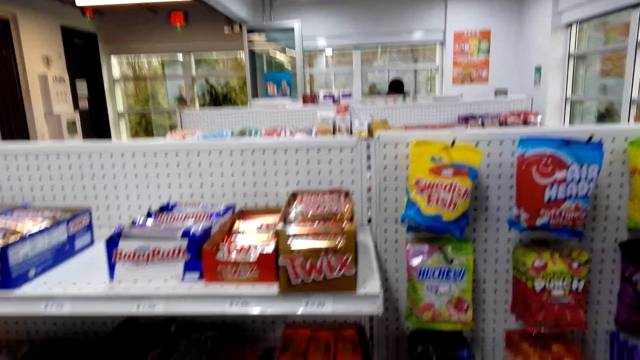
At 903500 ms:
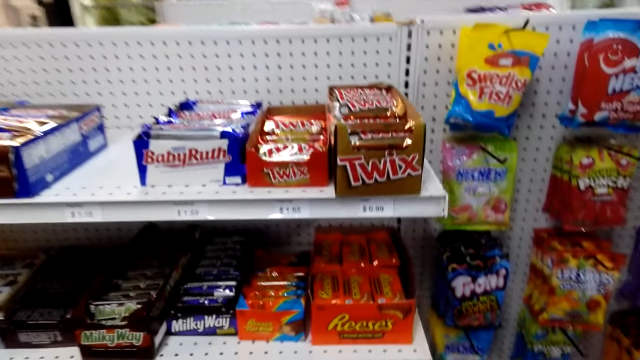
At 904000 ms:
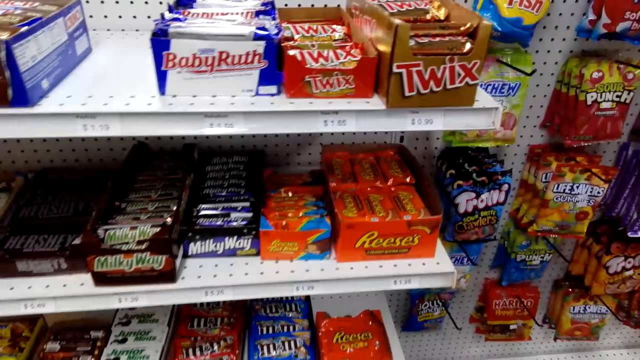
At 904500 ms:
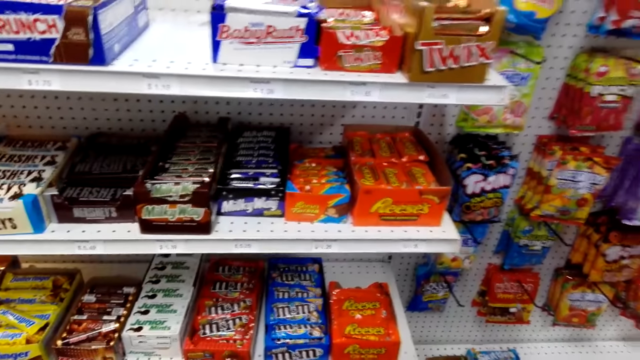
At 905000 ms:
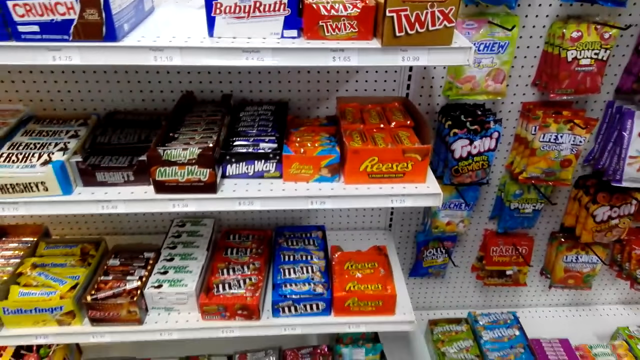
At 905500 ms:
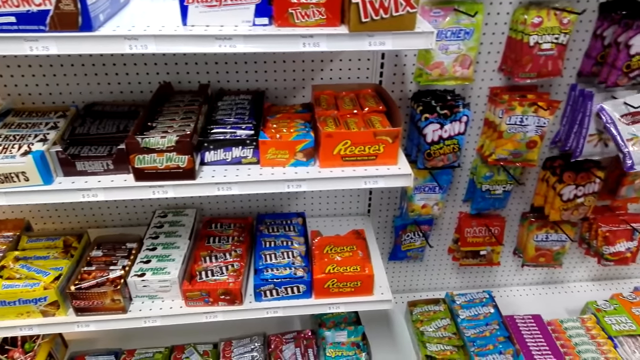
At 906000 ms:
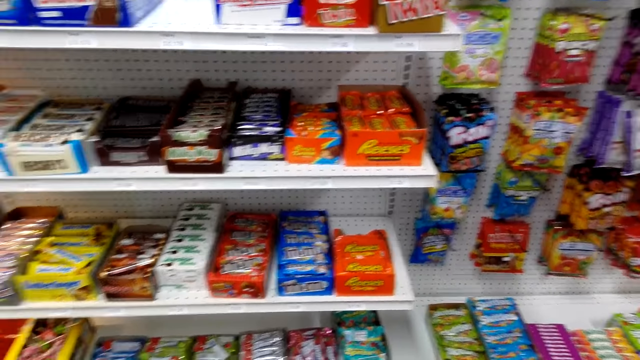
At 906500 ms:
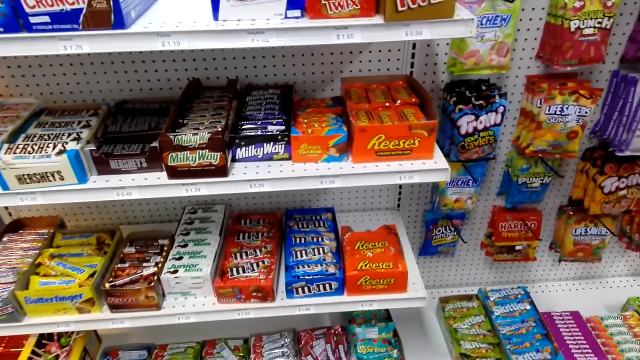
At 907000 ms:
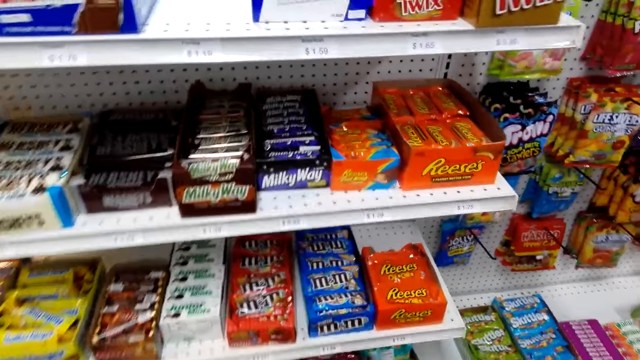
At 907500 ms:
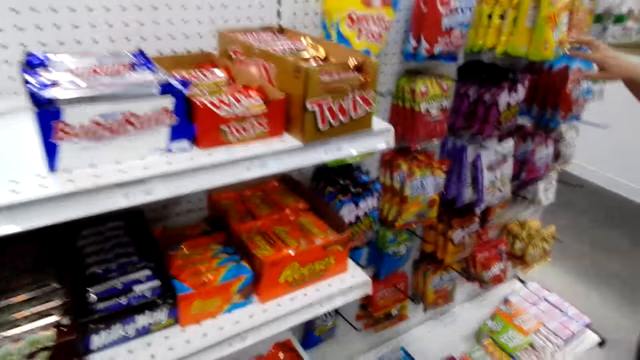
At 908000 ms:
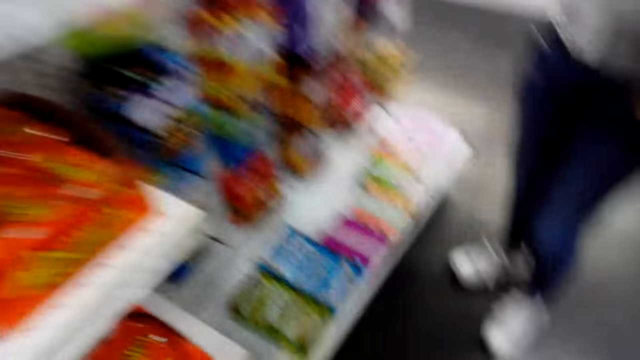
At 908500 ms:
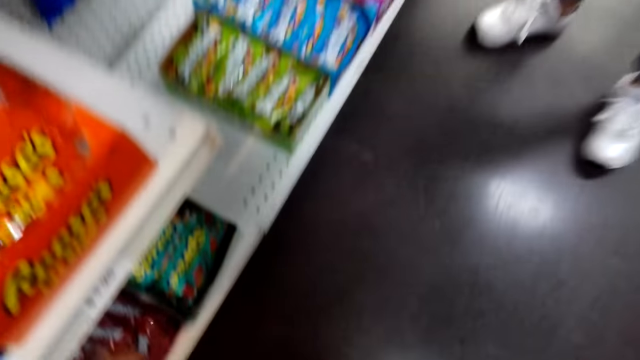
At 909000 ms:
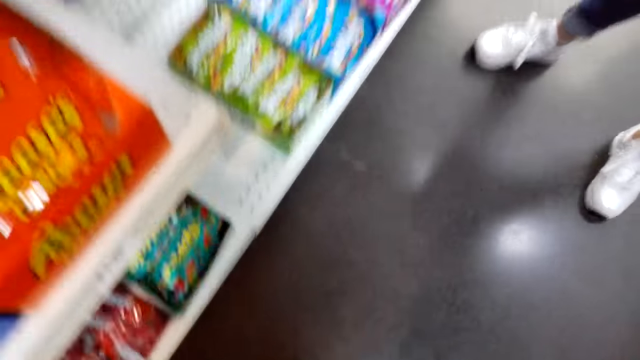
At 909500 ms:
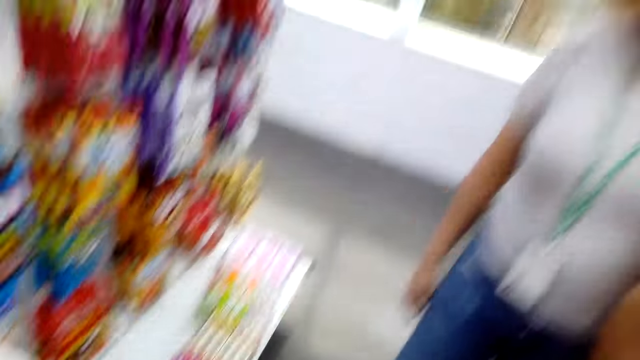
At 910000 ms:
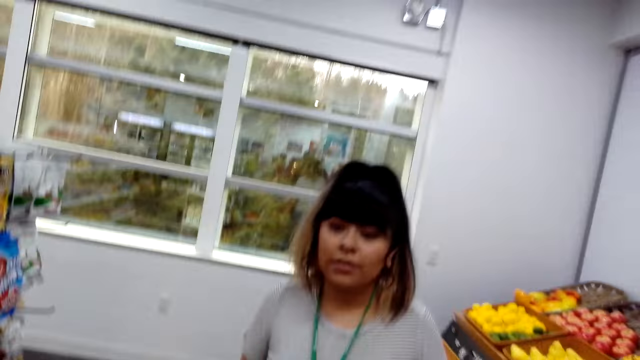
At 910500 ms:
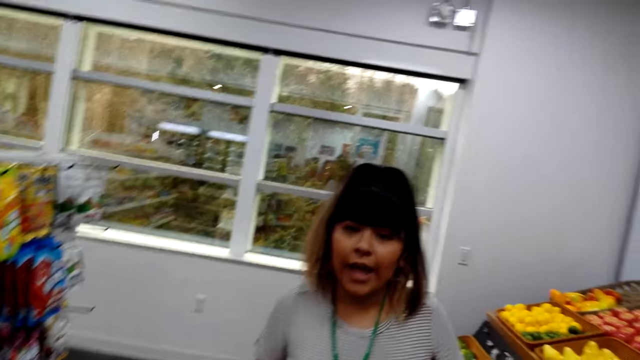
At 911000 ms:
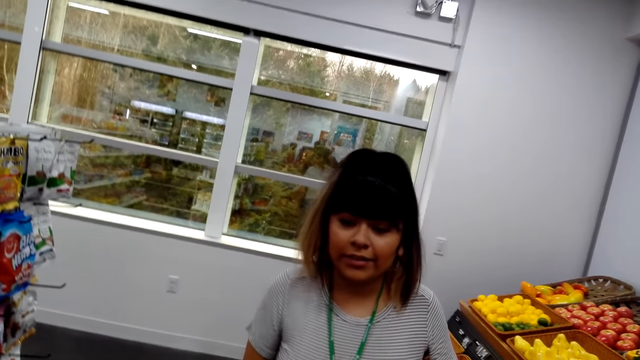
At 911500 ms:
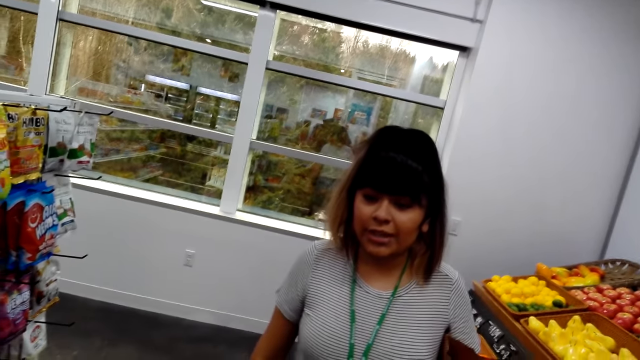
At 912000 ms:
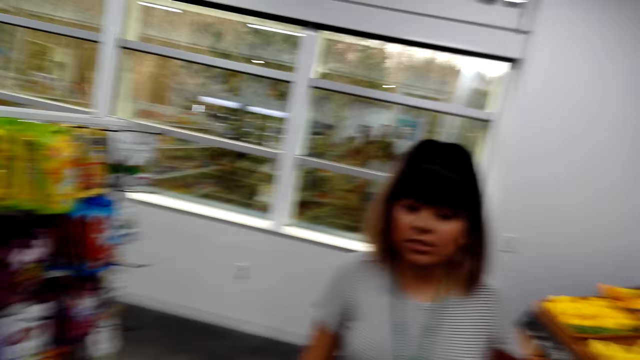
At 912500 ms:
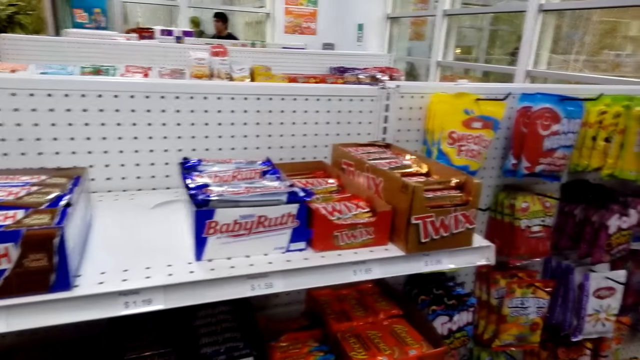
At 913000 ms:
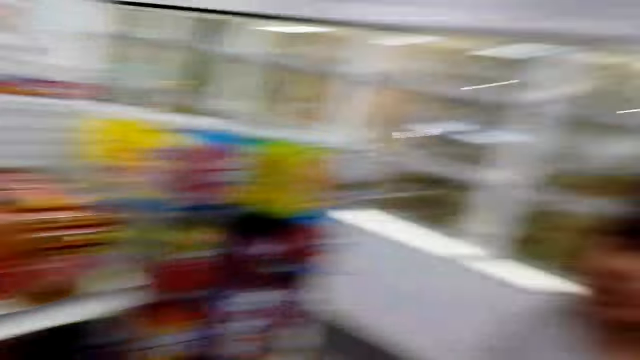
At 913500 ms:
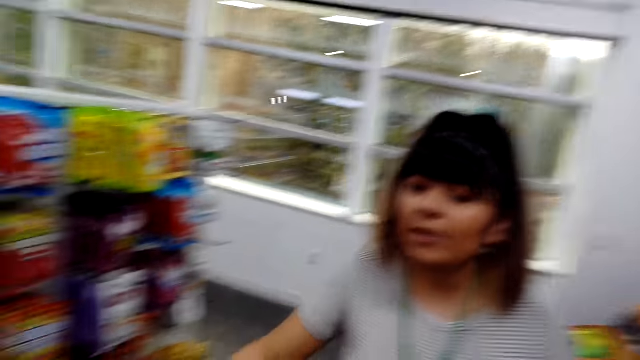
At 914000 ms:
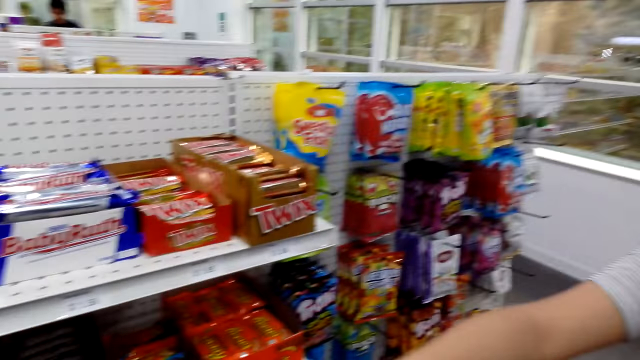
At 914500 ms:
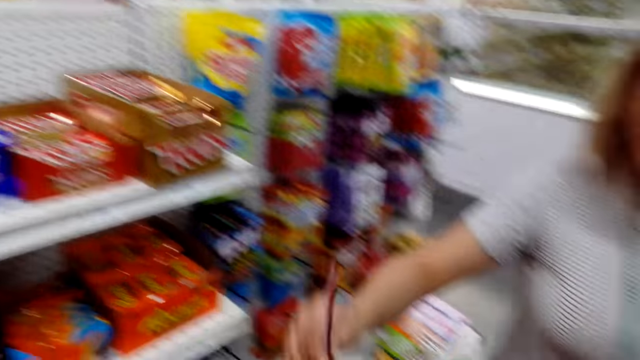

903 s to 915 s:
A person looks at the camera wearer. The camera wearer looks at the shelf.

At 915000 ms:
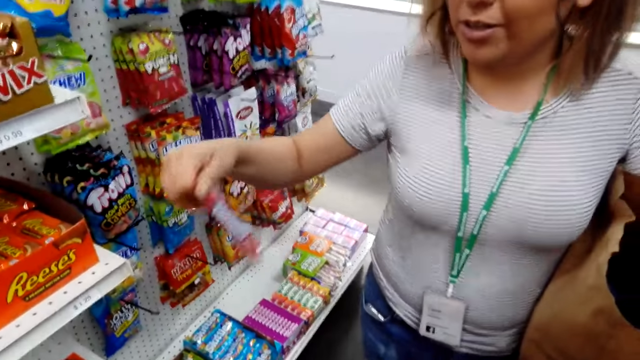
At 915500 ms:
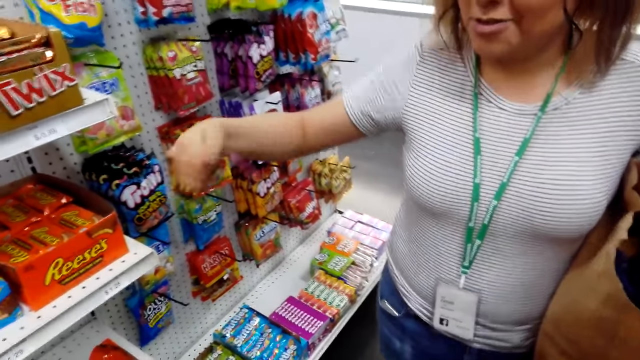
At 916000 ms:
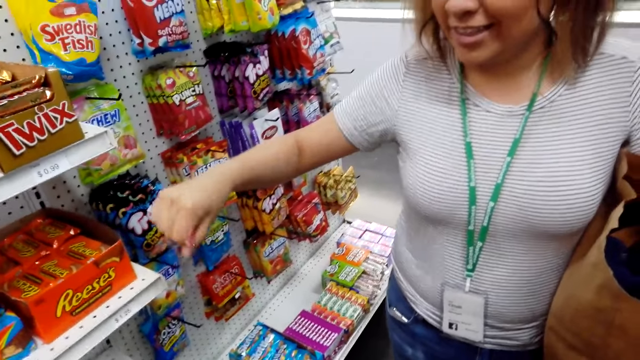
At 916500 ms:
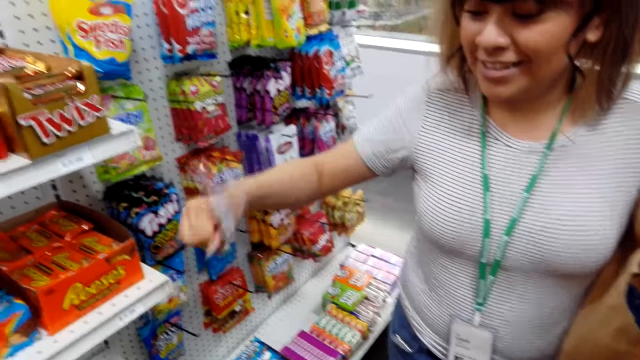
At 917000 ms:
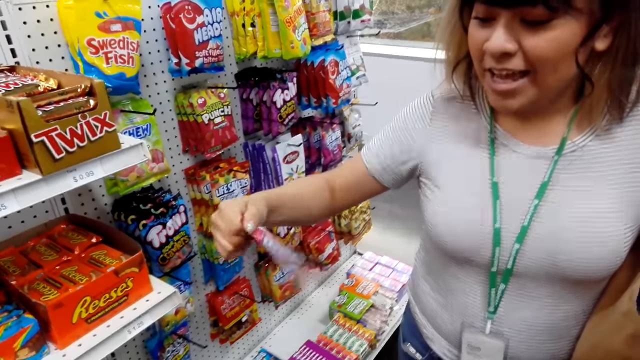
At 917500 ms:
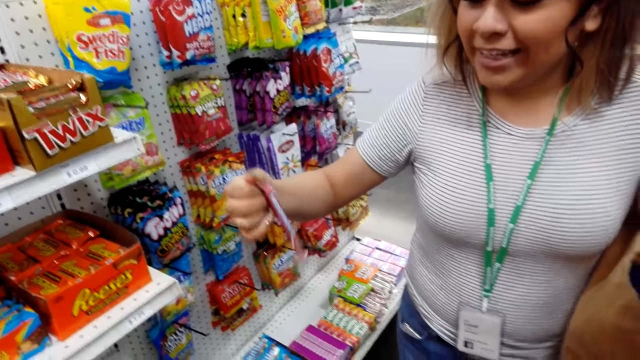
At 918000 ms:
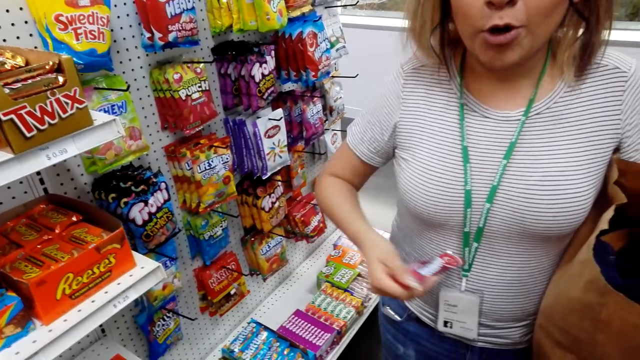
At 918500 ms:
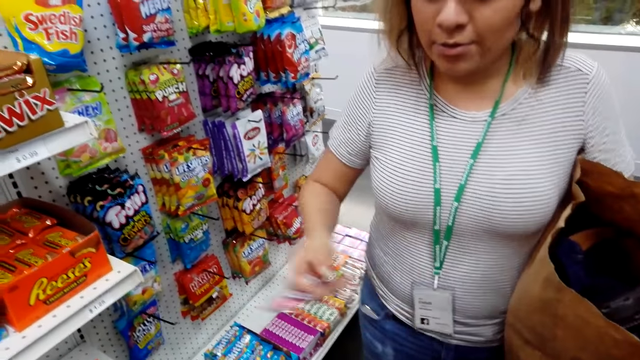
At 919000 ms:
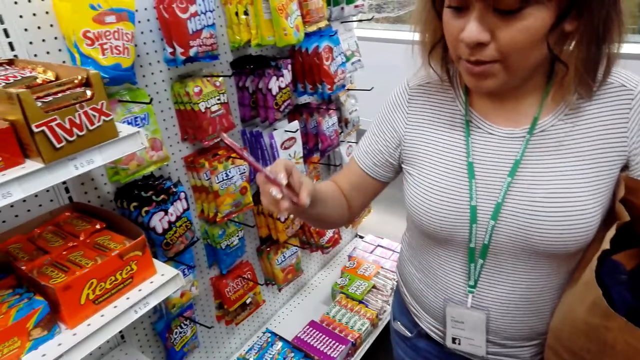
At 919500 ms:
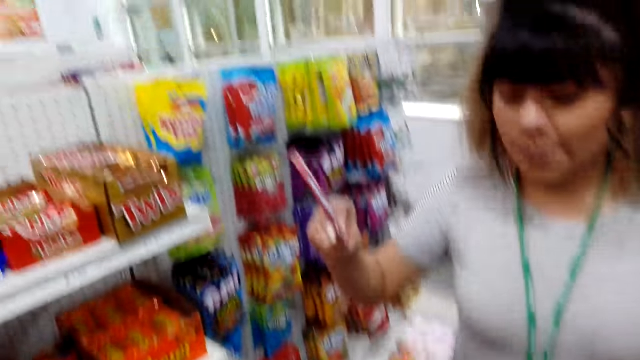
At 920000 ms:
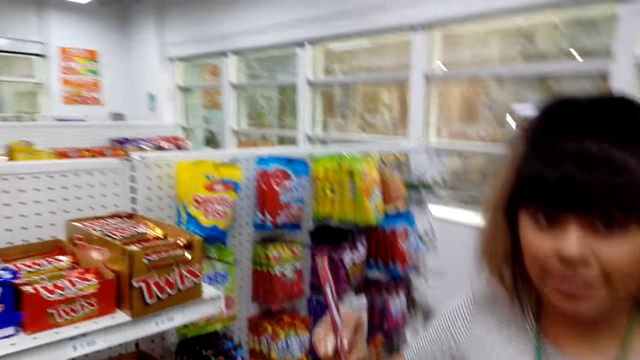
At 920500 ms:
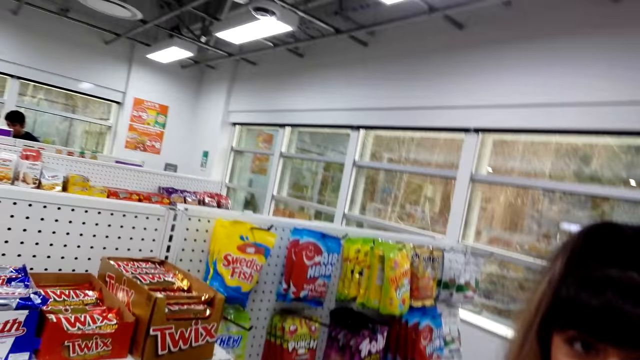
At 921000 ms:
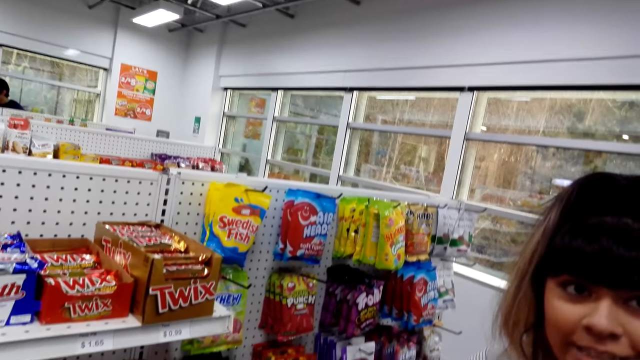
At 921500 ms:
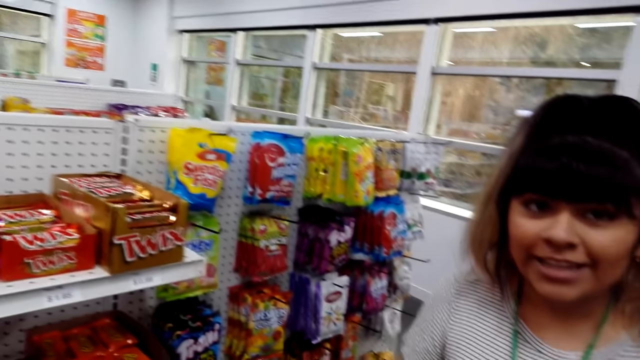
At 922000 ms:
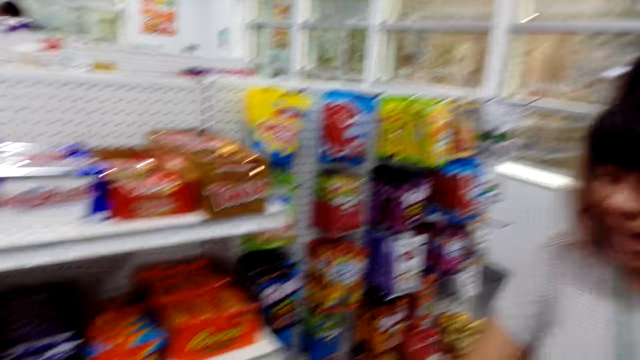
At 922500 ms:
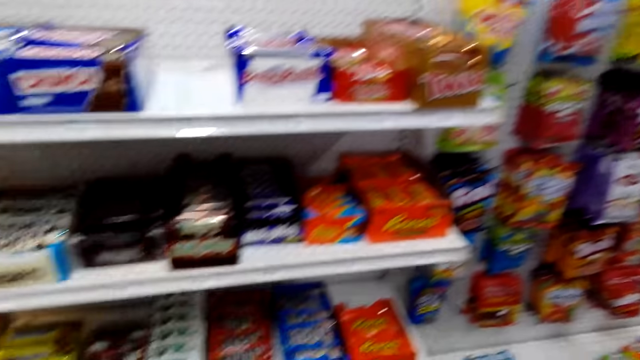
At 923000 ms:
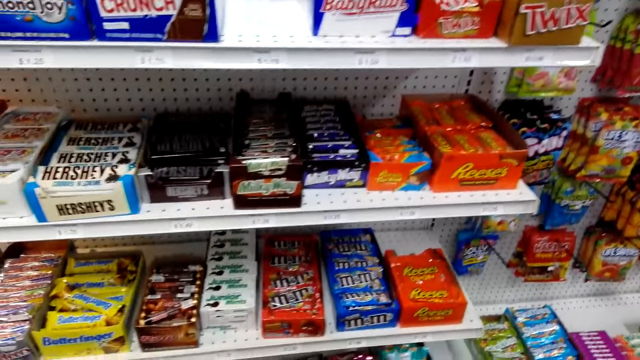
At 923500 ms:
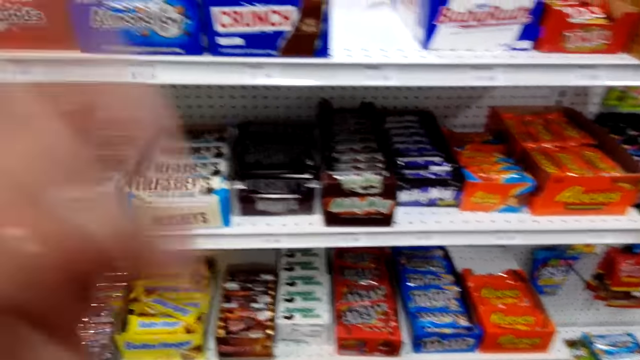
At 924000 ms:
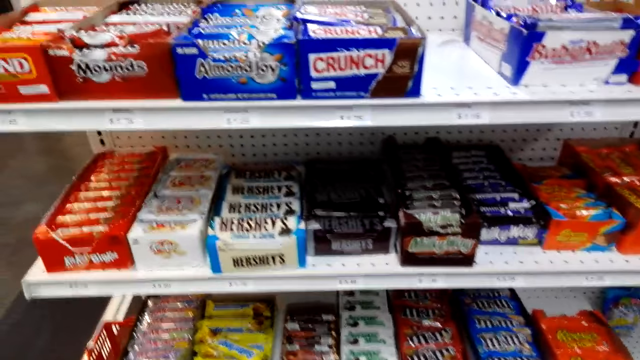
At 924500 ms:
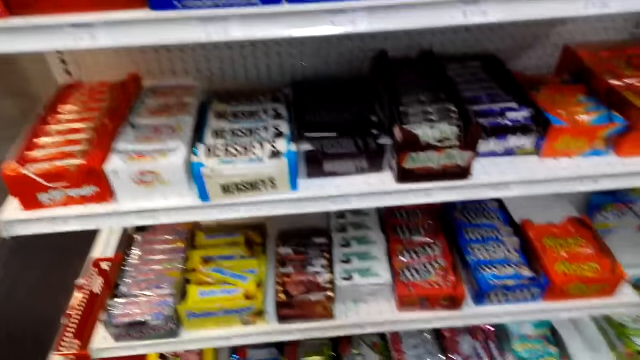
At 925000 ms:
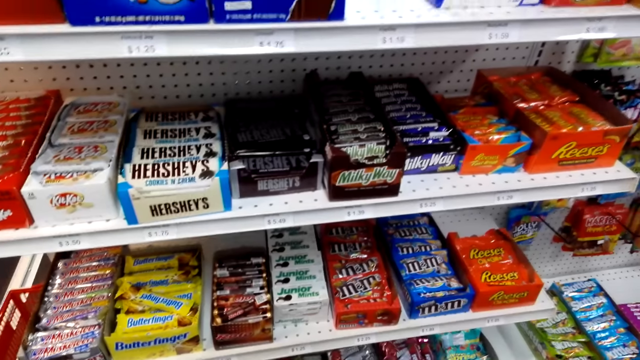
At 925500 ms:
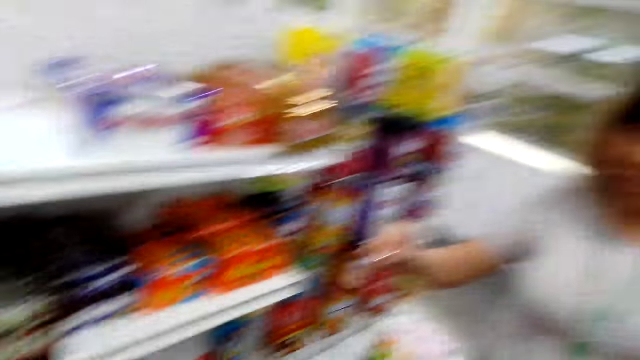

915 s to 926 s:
The person shakes a pink packet and holds the packet.
